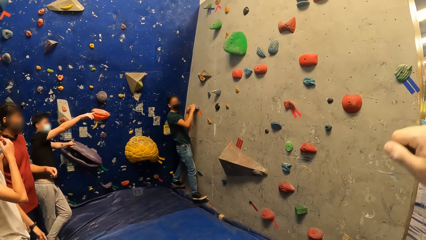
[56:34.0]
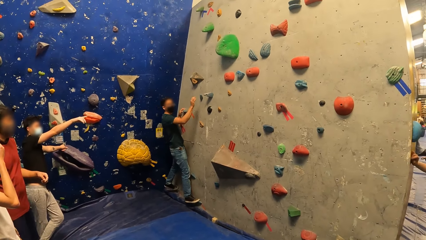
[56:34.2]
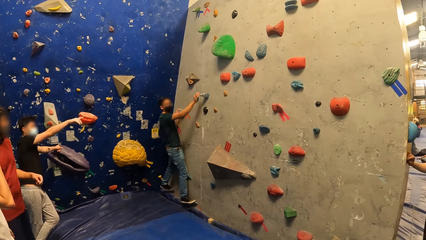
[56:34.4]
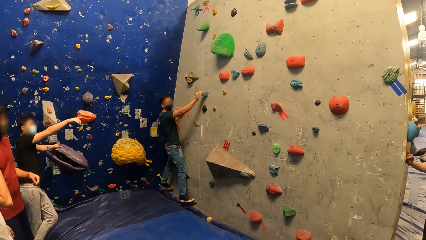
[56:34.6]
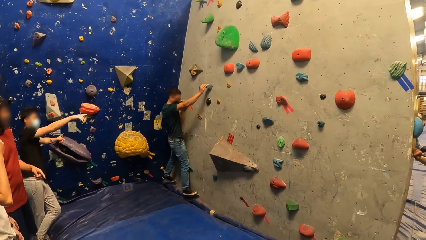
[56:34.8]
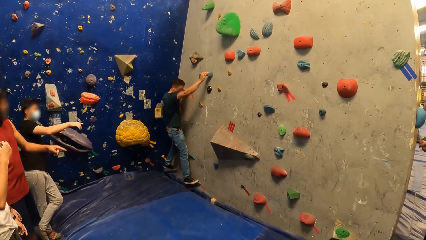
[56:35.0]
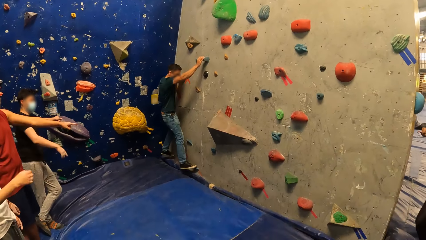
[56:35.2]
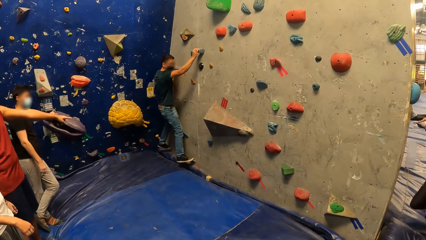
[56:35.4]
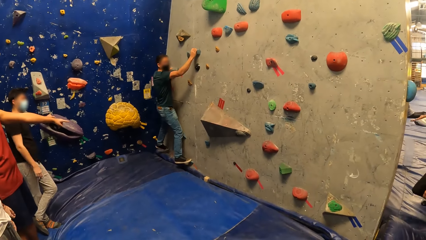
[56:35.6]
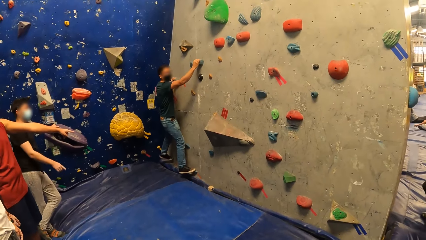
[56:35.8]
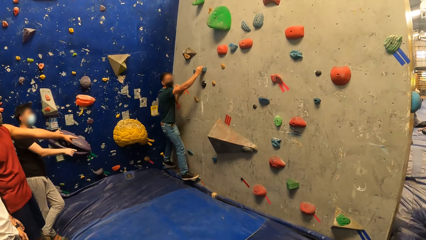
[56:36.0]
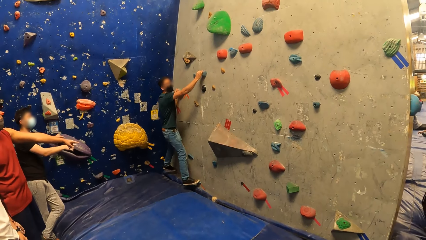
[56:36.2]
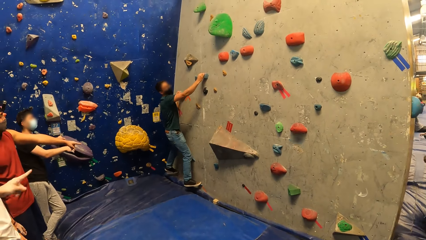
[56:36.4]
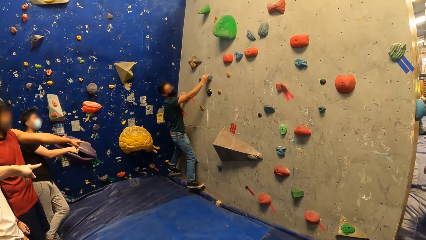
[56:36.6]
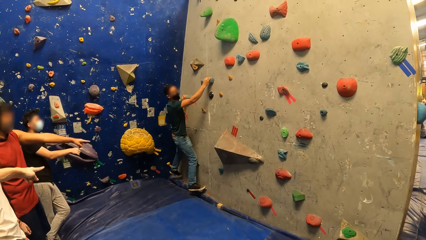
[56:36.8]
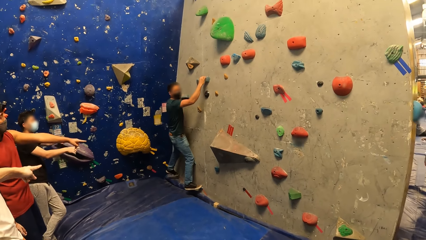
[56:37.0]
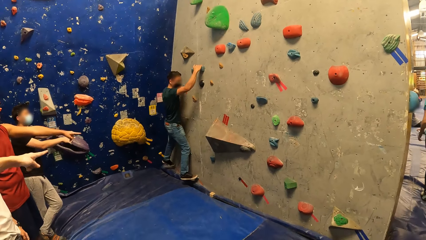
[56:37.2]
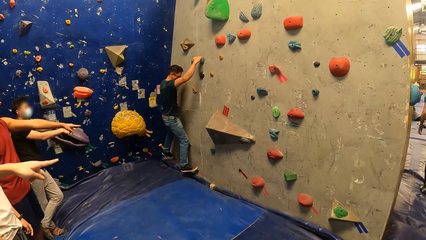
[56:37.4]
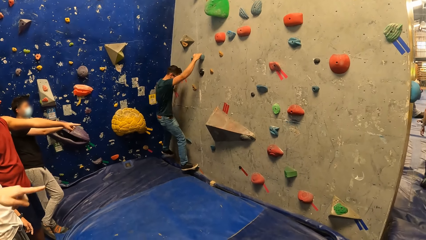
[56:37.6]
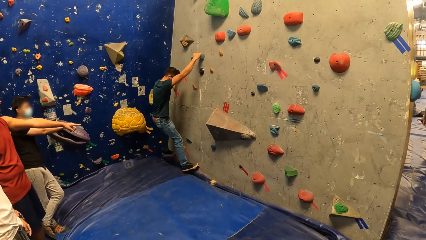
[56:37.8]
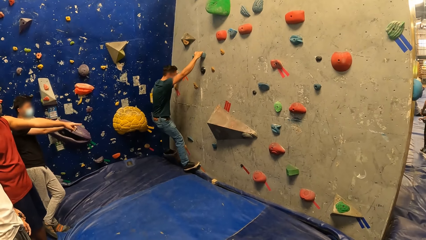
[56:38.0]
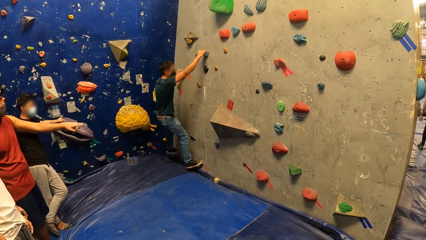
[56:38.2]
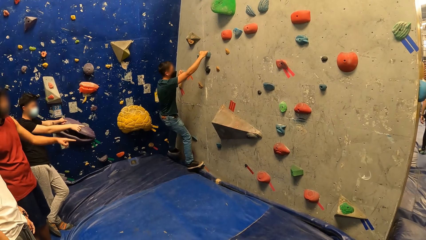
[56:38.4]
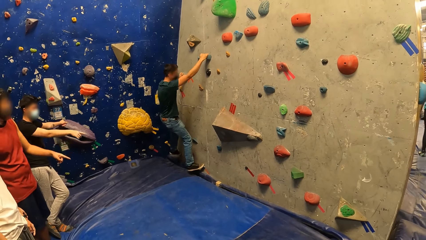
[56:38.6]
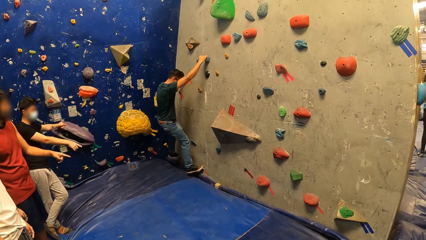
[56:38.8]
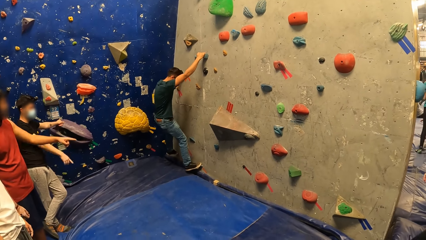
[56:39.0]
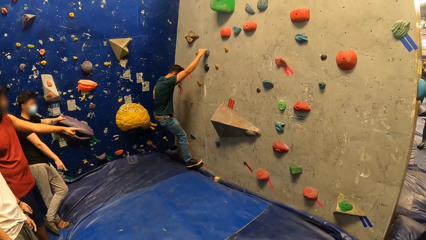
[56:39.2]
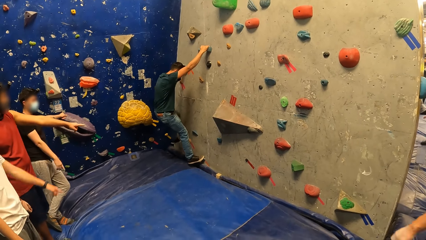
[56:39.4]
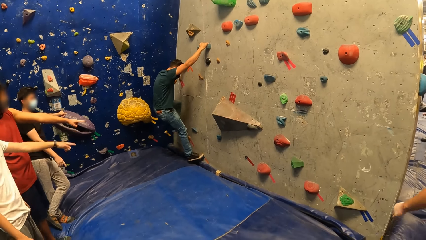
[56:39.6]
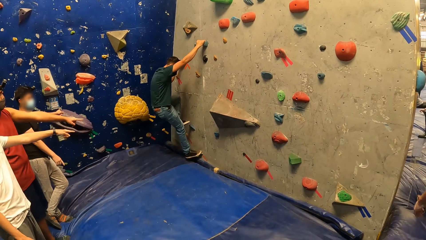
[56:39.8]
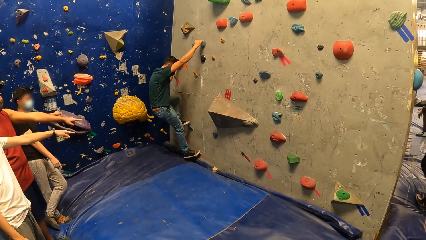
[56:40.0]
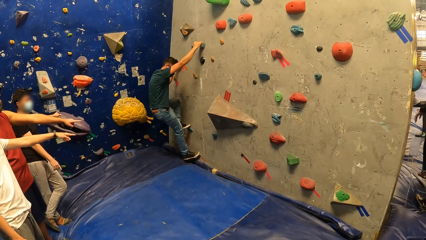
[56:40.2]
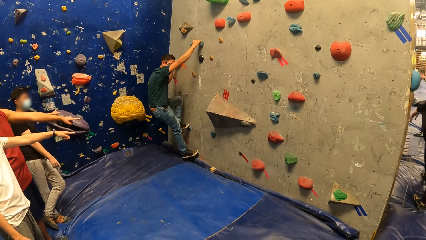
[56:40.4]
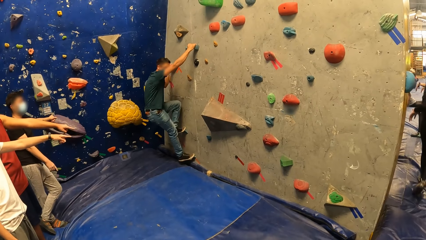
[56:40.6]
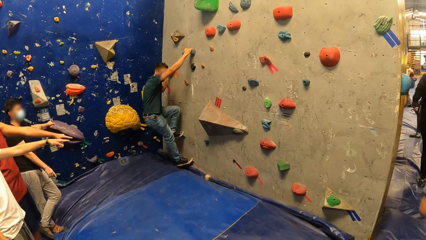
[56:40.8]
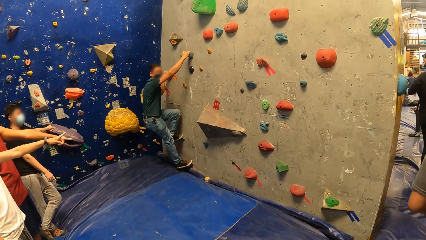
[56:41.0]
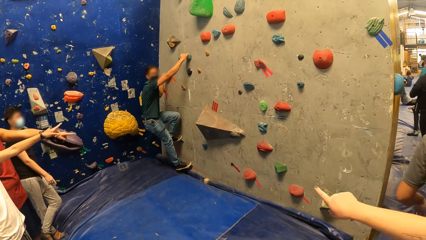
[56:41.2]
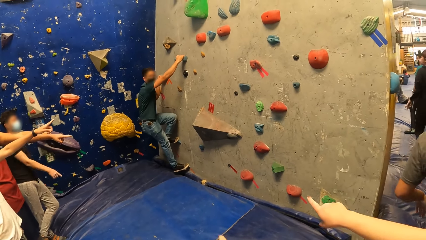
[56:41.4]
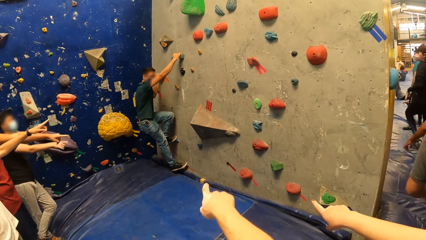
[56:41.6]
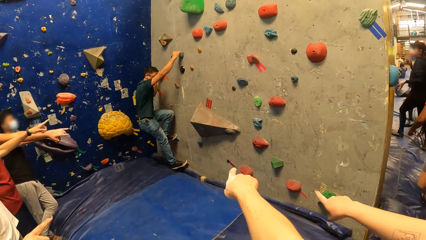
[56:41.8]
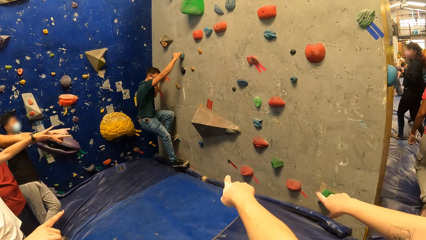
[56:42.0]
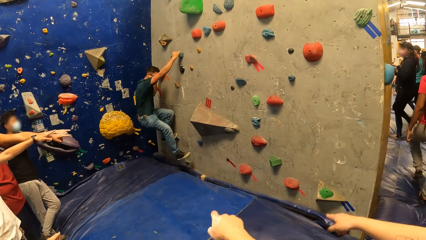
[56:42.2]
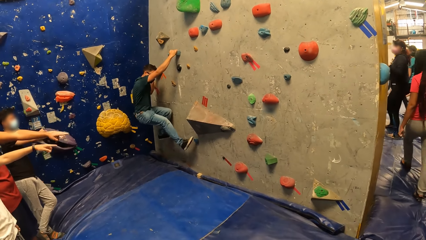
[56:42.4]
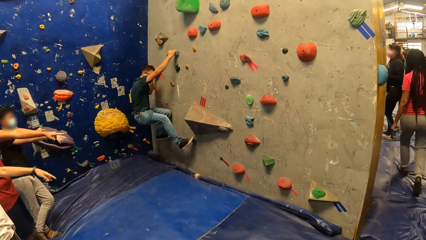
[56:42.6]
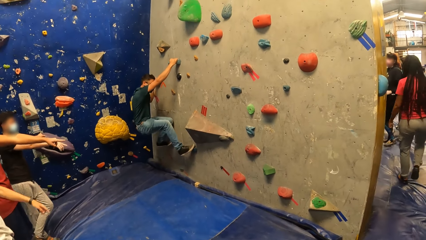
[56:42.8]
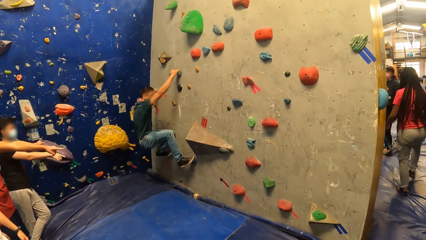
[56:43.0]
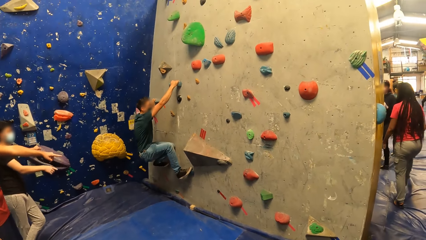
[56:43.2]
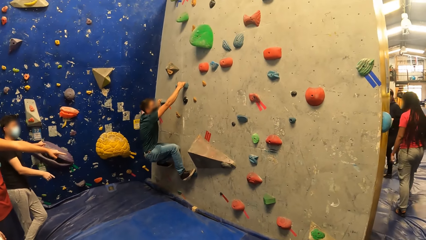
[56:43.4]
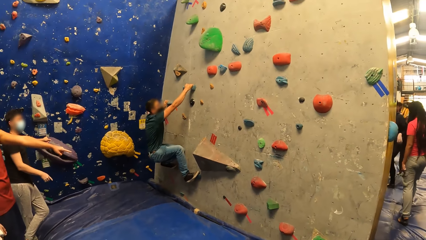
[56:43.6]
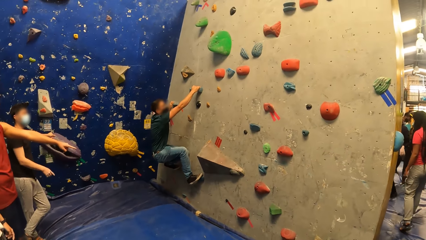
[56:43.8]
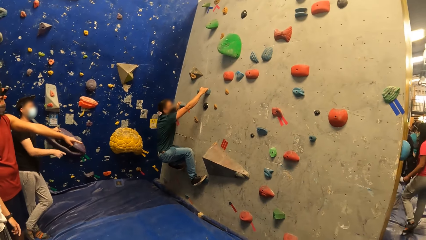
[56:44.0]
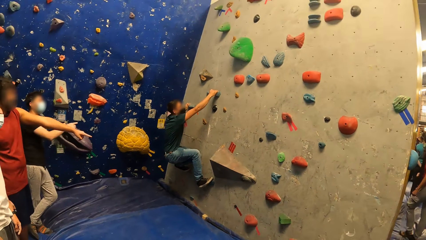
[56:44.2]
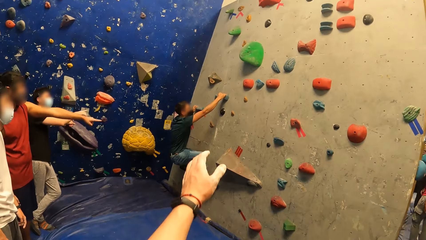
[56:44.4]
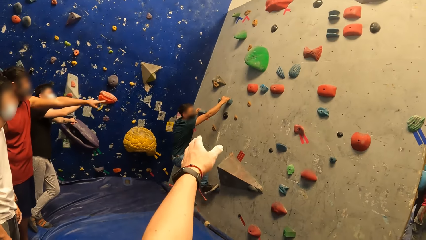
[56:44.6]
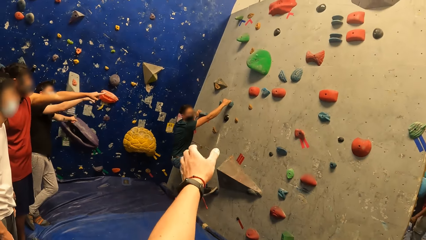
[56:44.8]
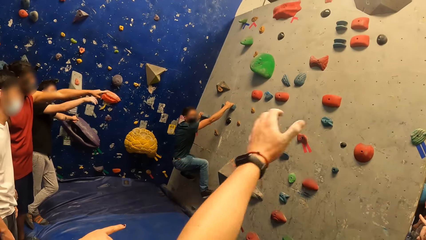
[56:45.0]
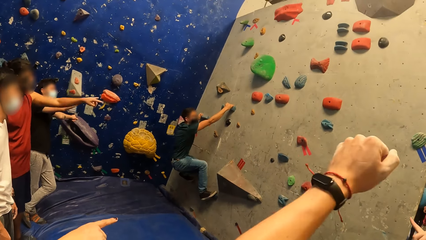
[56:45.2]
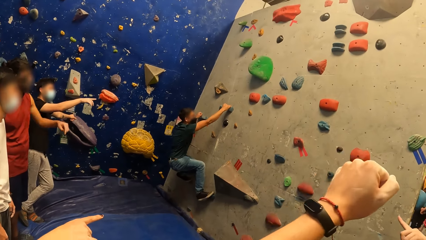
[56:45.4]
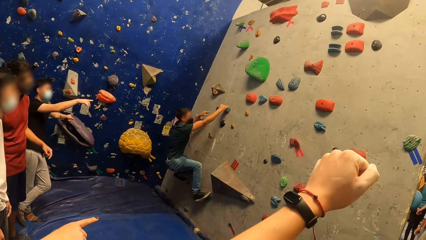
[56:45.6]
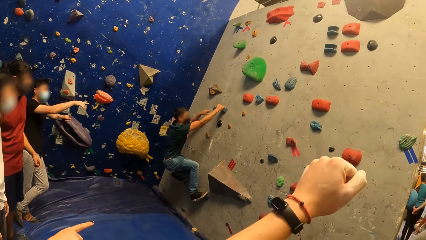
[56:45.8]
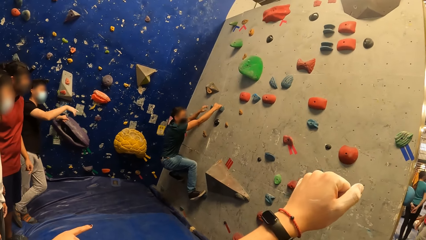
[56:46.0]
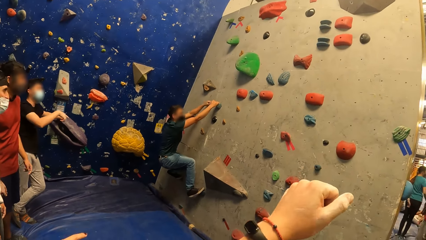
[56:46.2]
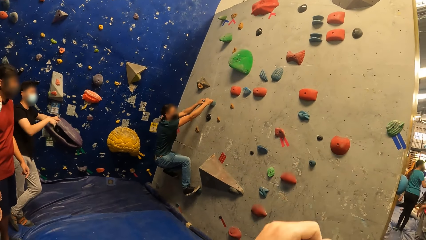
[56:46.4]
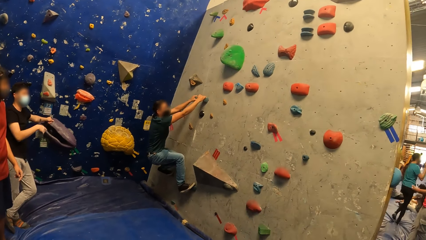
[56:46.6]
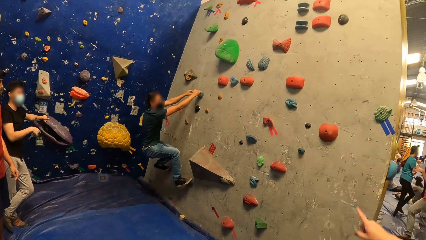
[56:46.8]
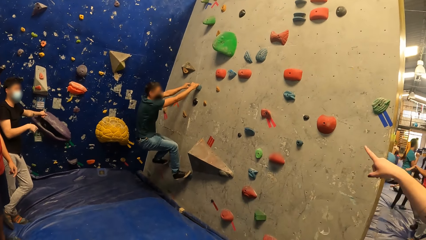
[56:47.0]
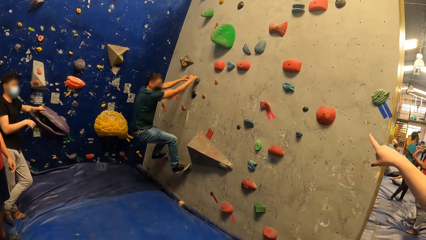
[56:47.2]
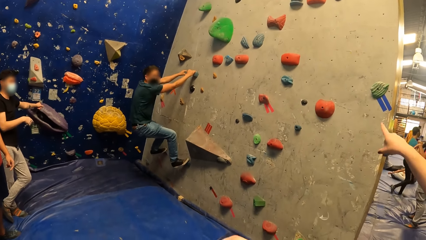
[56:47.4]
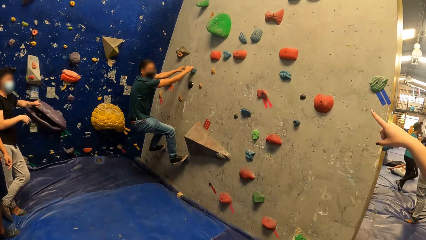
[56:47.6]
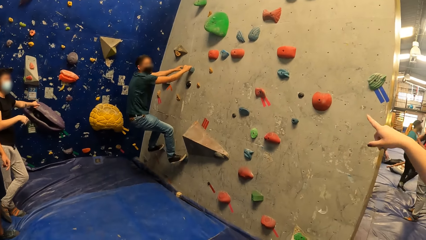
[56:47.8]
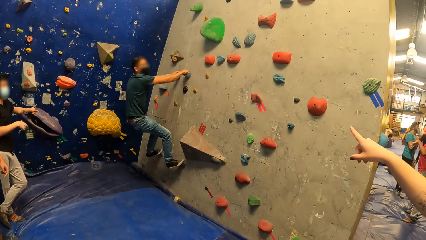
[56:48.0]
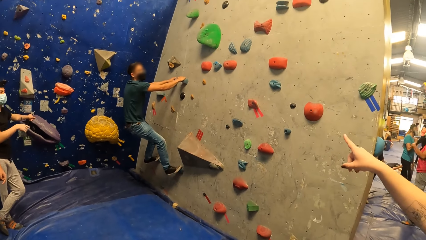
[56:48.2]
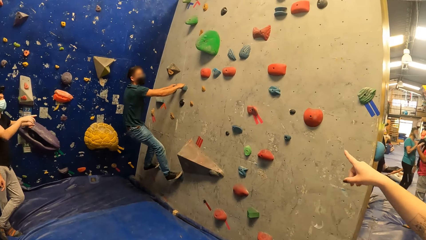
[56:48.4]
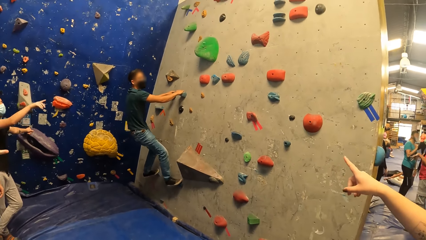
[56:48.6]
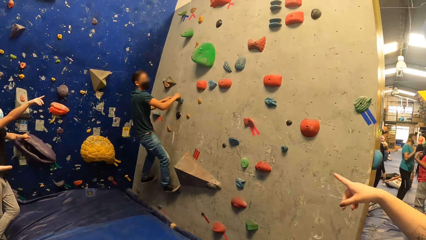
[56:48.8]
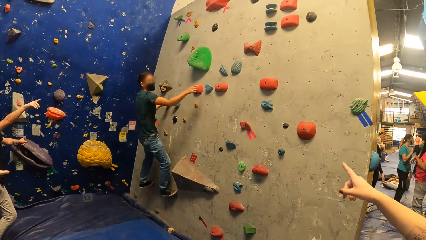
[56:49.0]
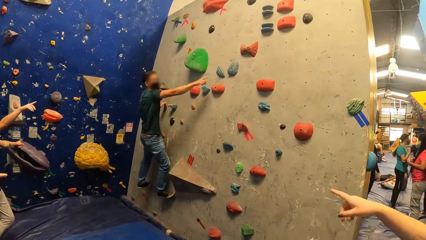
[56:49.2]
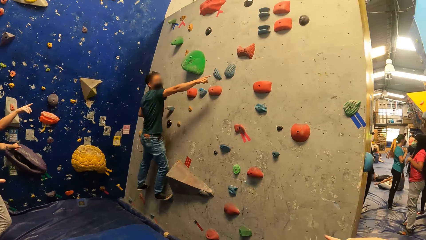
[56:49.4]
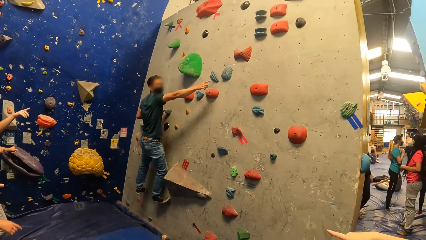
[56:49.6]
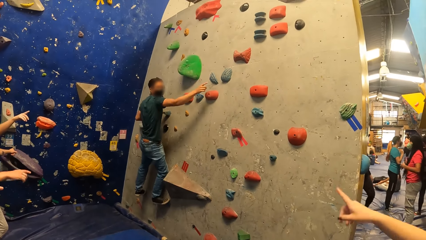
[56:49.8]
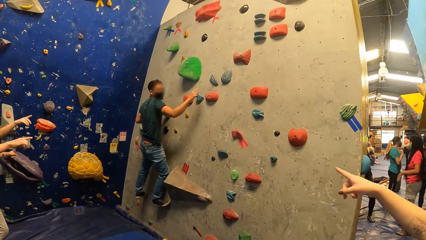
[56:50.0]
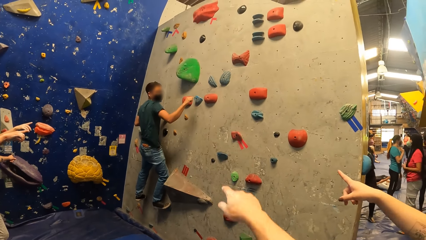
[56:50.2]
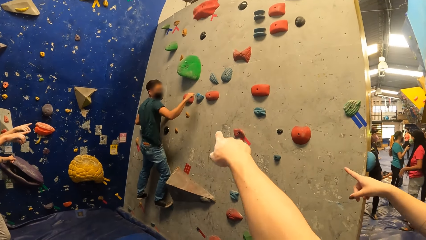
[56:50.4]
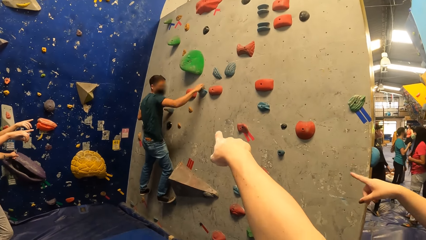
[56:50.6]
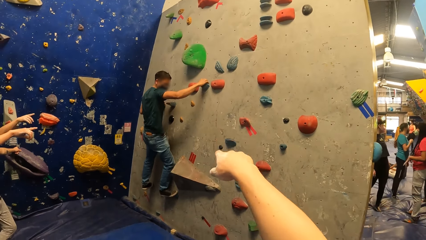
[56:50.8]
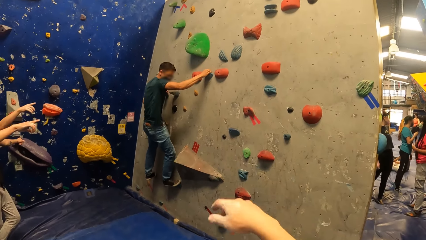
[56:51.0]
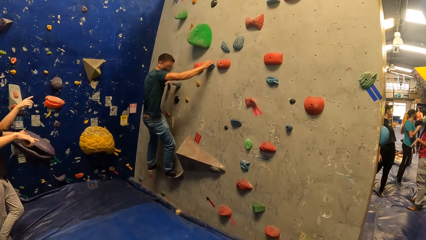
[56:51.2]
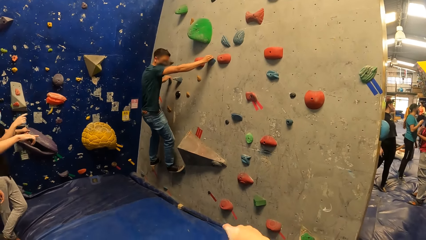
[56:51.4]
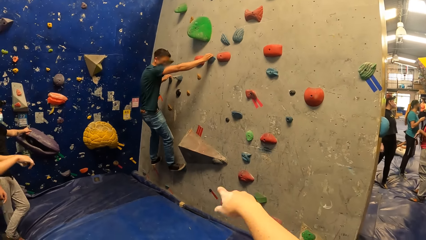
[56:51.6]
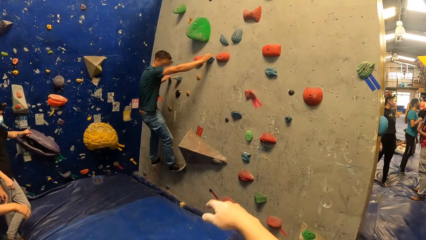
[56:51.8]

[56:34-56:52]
A man climbs the rock climbing wall. Another man points towards the rock climbing wall. A third man points towards the rock climbing wall. The first man hangs on the rock climbing wall. The third man points towards the rock climbing wall. The camera wearer points at the rock climbing wall. The first man climbs the rock climbing wall. The camera wearer points at the rock climbing wall. The second man points towards the rock climbing wall. The first man points at the rock climbing wall. The third man points towards the rock climbing wall. The second man points towards the rock climbing wall. The camera wearer points at the rock climbing wall.
